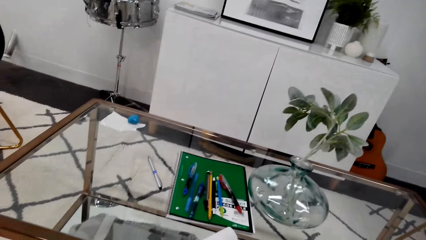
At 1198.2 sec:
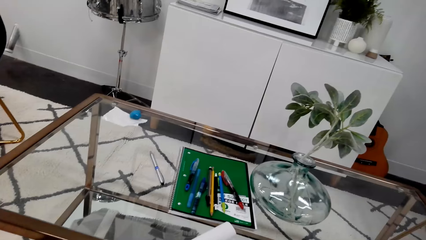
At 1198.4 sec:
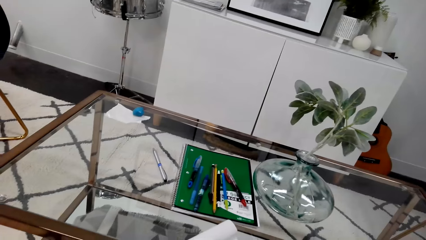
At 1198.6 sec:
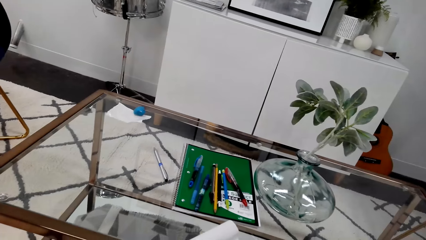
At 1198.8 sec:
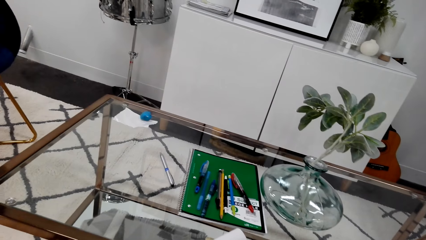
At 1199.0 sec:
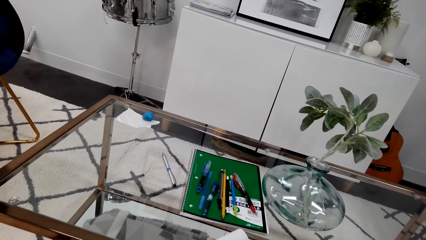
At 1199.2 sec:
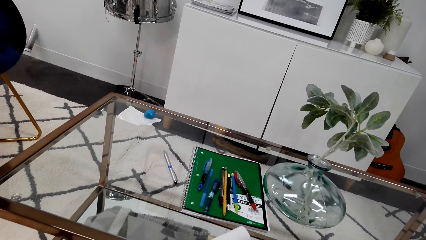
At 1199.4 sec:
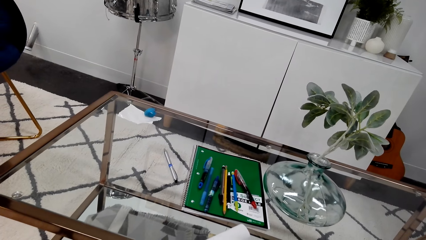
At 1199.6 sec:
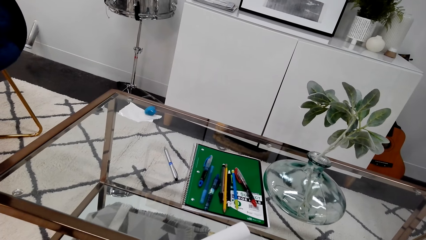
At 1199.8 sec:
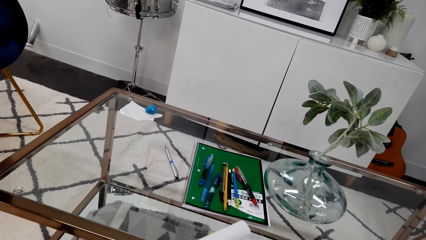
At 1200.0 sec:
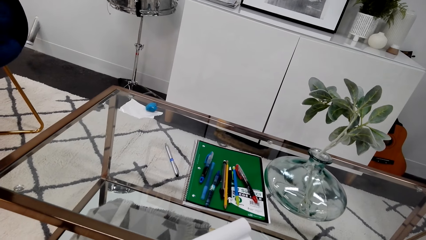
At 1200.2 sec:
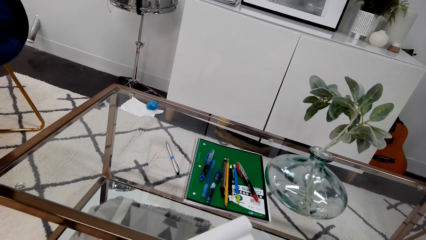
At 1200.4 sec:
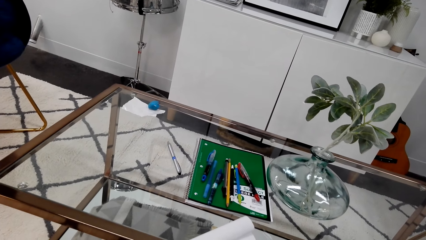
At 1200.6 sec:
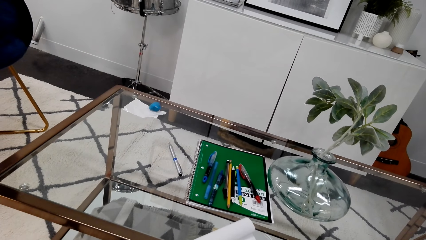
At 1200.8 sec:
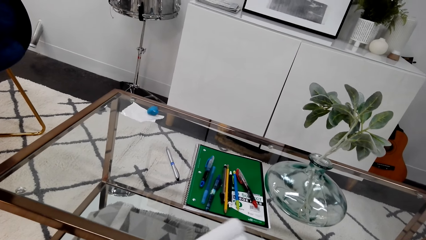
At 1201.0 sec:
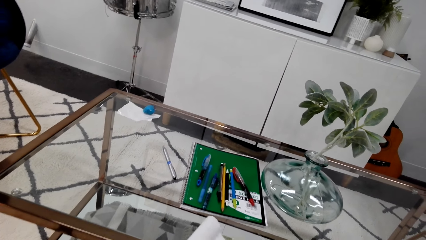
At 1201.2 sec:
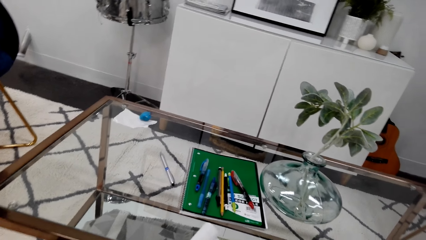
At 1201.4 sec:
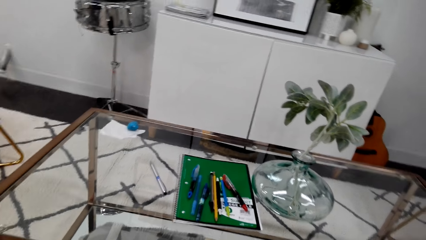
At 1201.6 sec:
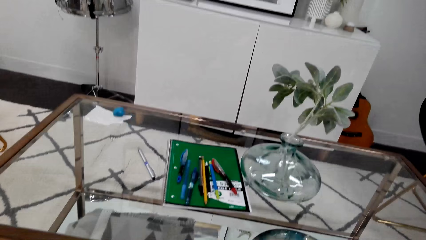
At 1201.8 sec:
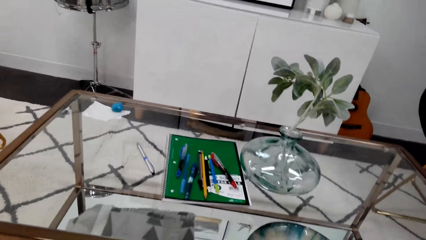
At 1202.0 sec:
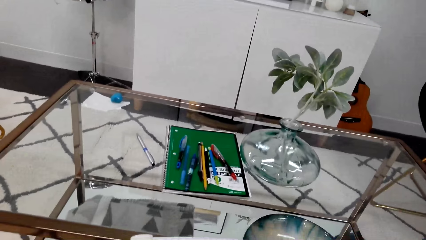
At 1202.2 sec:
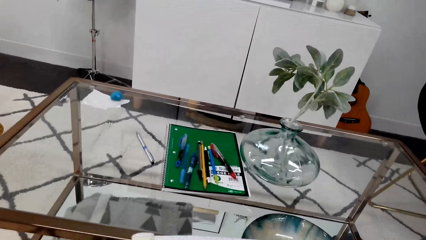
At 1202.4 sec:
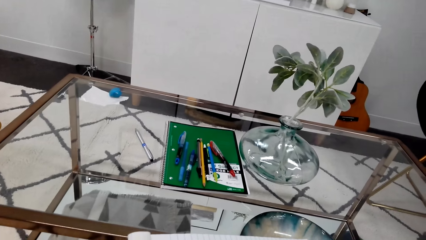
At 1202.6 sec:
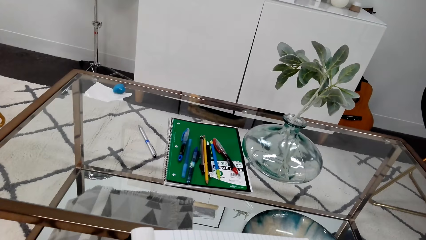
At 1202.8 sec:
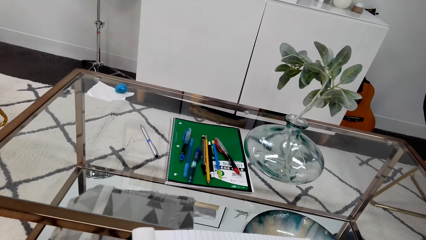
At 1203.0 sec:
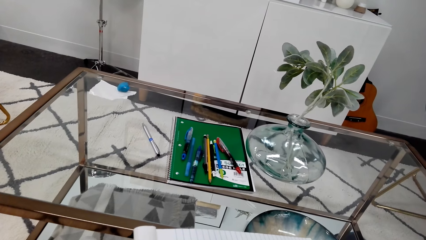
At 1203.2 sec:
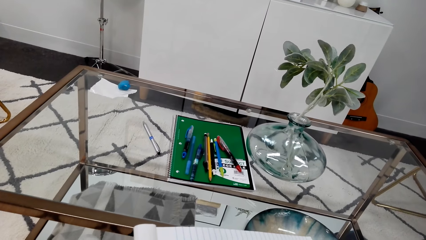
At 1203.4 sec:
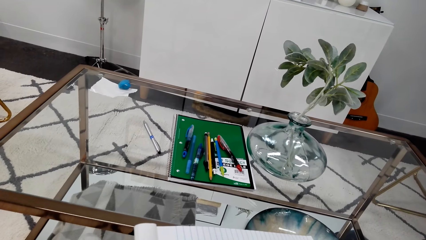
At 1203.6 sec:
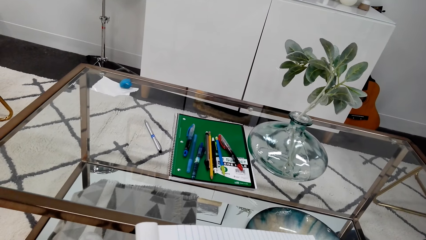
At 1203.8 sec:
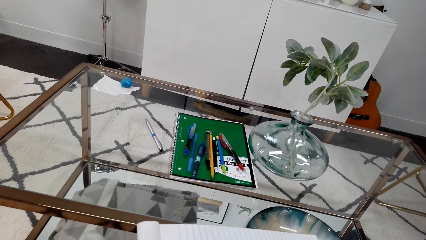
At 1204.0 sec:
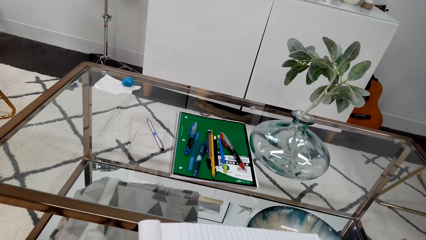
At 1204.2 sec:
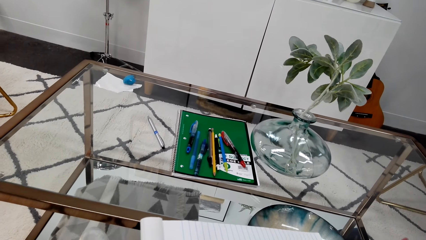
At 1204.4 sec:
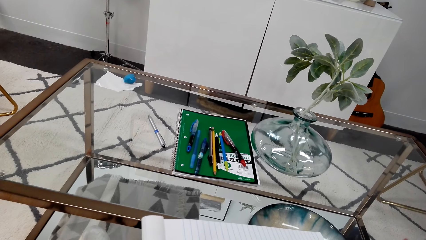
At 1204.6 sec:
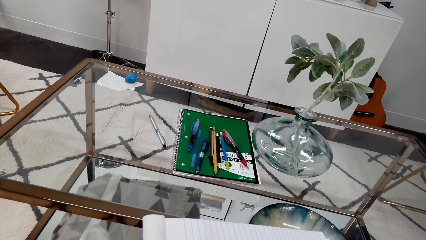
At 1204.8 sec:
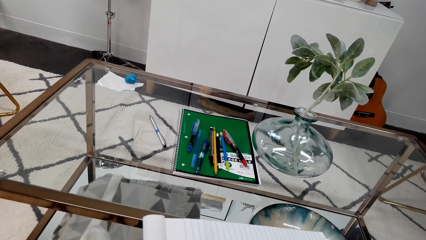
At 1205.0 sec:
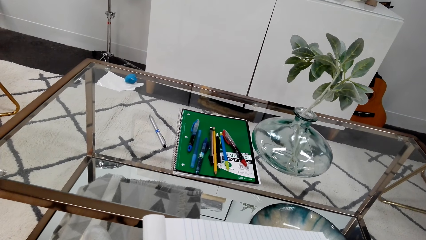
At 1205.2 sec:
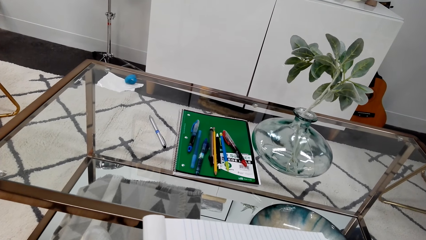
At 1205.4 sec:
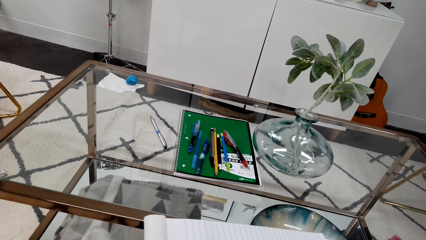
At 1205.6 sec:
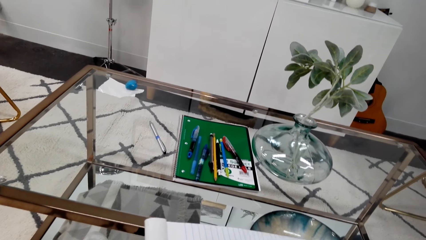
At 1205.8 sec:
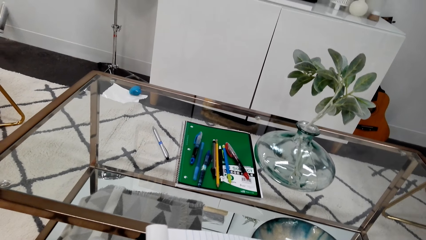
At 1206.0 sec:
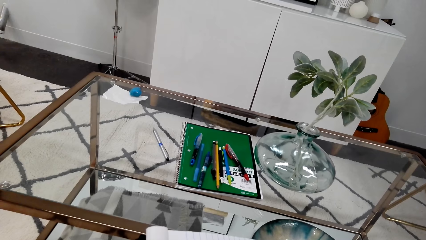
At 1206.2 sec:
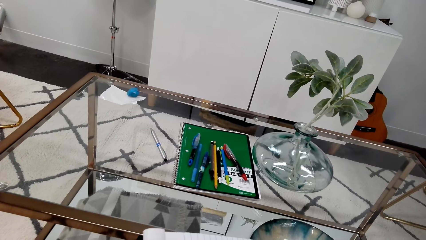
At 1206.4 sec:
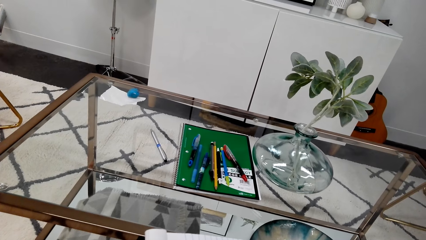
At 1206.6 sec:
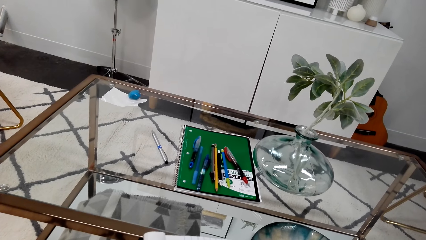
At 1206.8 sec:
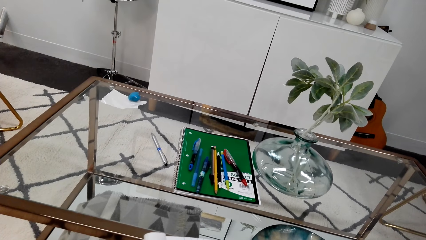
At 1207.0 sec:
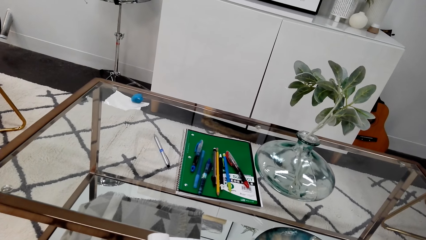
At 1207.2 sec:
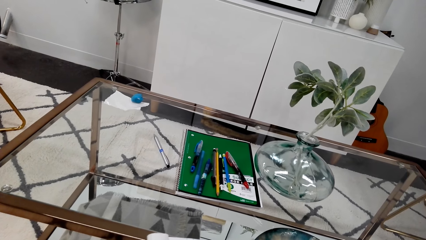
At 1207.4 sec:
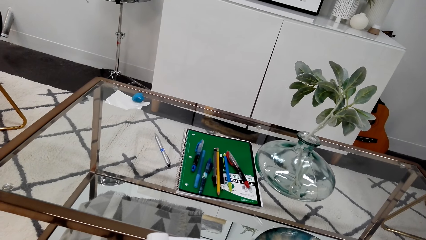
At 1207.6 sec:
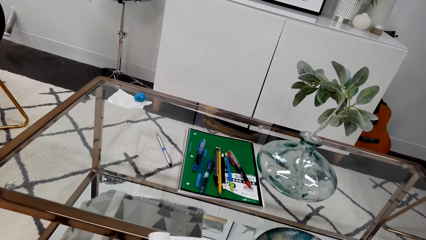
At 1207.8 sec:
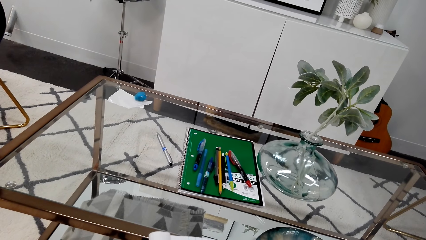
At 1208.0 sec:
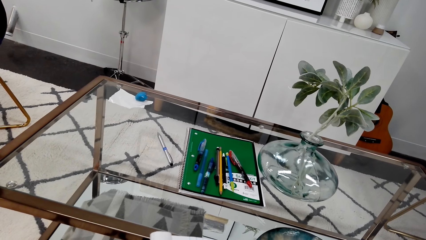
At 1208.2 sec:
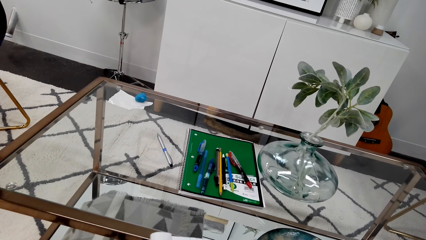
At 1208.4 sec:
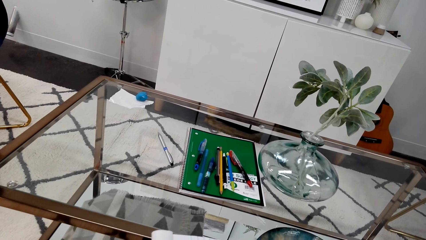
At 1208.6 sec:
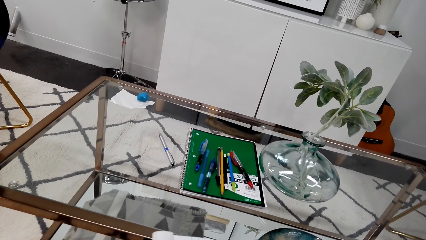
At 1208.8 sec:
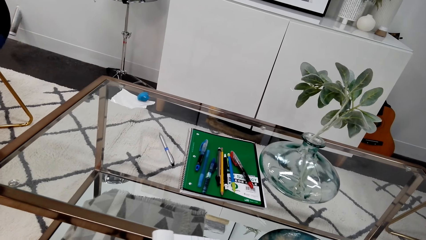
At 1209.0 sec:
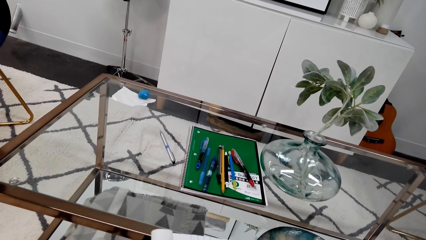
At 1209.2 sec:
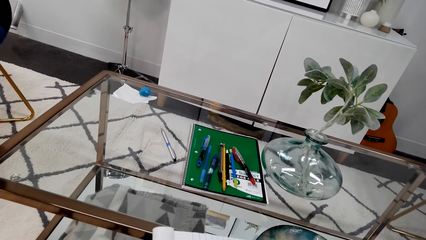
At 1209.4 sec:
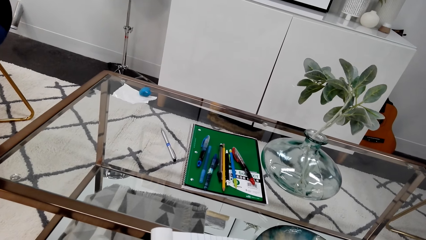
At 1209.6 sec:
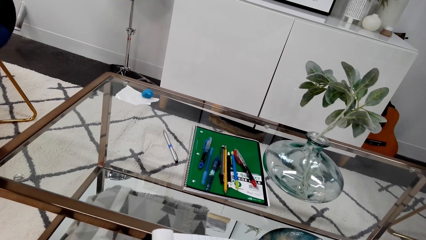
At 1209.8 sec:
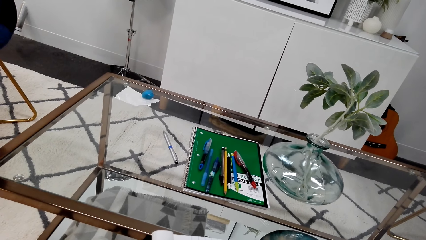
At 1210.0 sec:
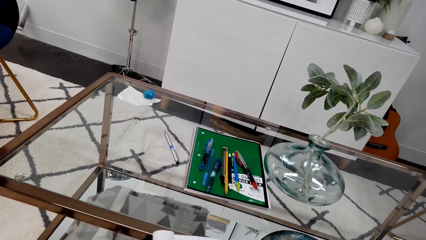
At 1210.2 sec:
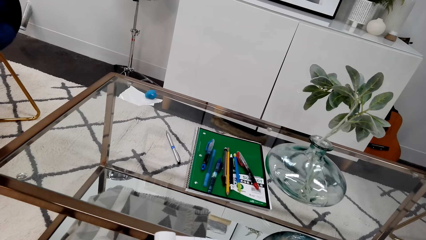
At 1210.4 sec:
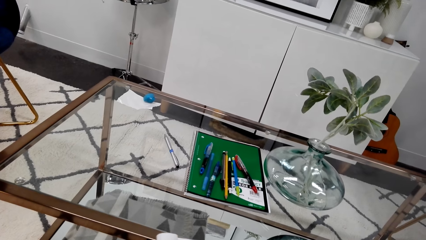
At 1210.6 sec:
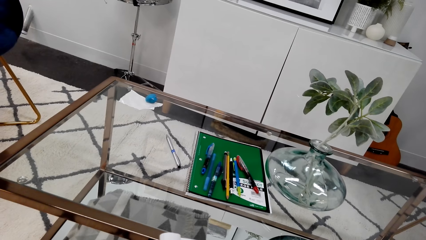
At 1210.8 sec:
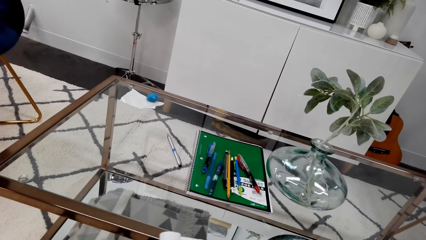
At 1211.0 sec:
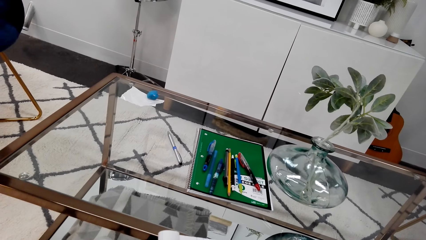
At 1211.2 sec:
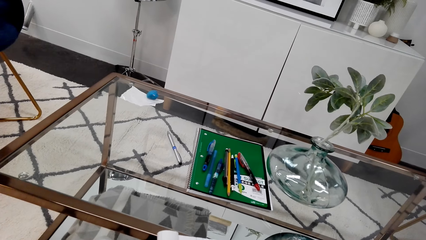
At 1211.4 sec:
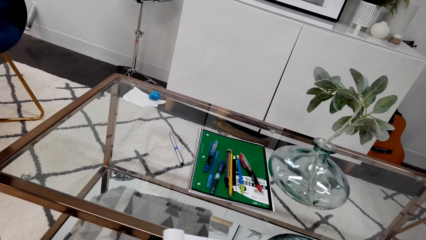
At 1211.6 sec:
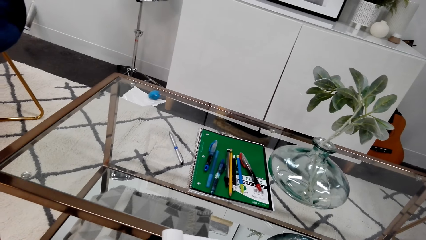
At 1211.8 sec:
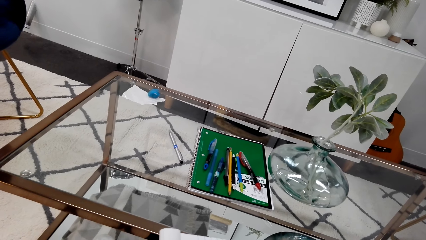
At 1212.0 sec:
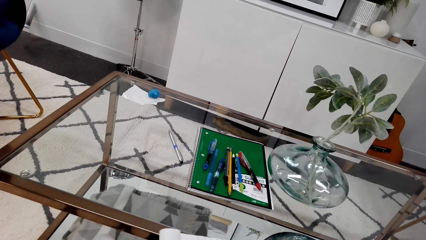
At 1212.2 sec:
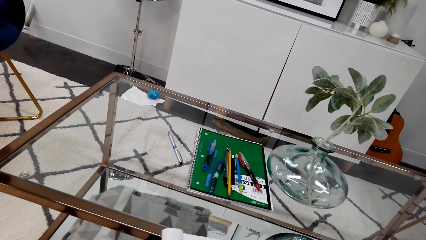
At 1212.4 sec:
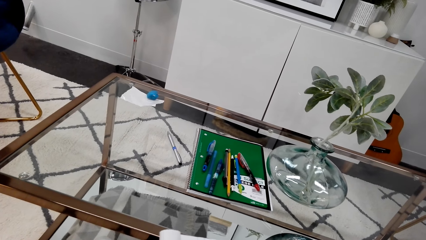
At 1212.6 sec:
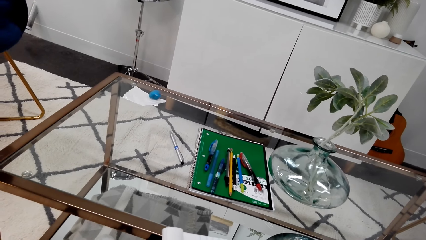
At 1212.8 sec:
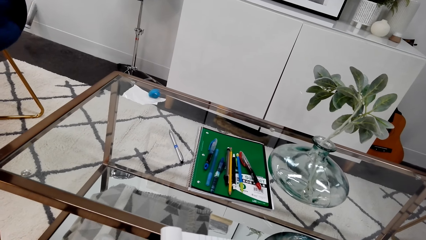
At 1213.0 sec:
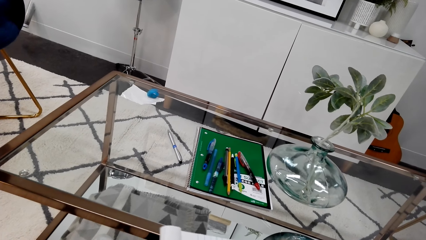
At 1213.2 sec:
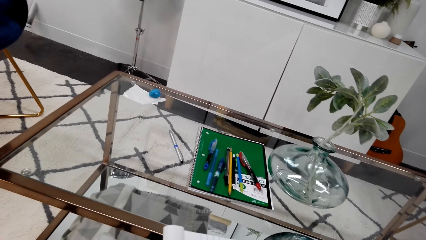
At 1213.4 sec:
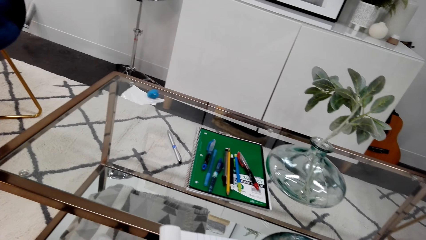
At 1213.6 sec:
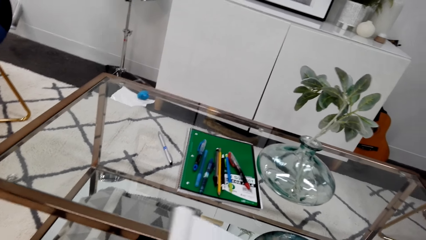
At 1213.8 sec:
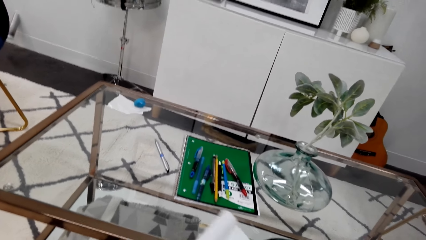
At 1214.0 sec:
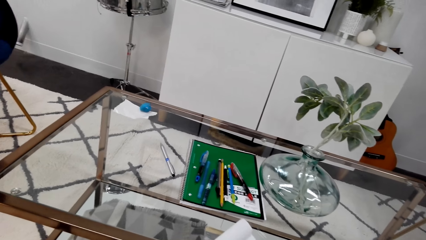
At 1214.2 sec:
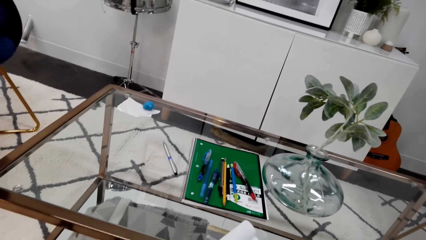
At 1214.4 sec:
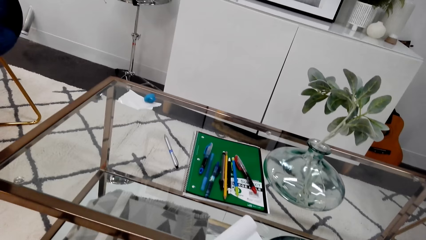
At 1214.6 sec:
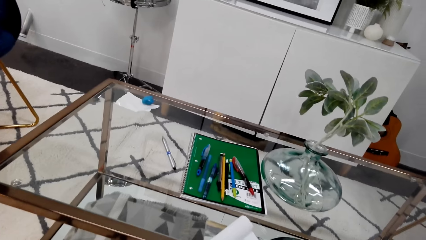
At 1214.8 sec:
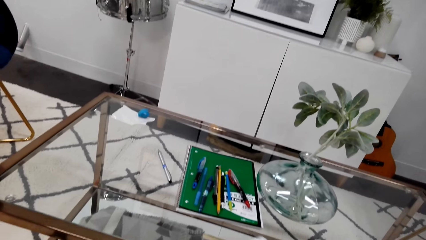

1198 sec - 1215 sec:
The camera wearer moves the book on the table. They stare at the table. They move the book on the table and stare at the table.
